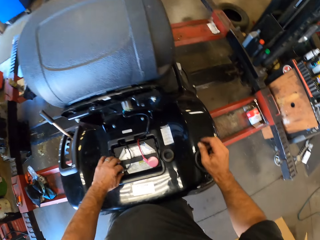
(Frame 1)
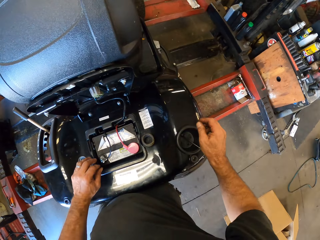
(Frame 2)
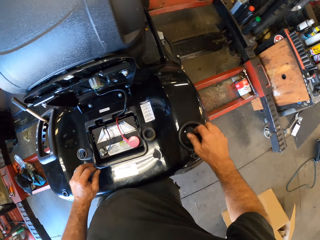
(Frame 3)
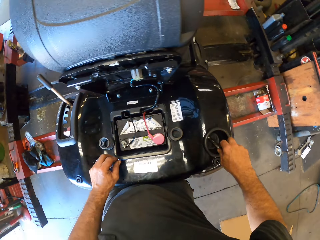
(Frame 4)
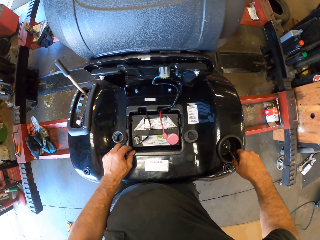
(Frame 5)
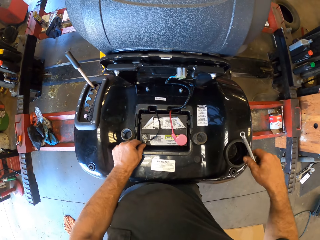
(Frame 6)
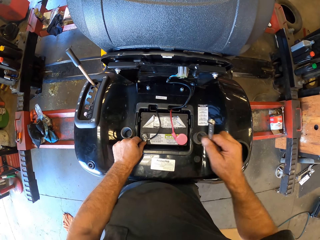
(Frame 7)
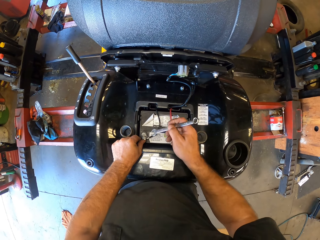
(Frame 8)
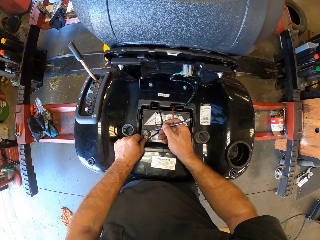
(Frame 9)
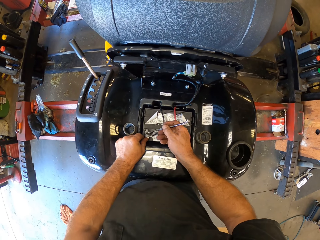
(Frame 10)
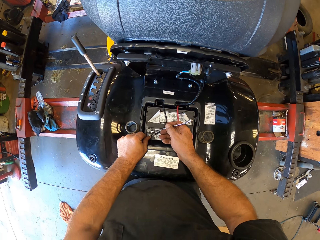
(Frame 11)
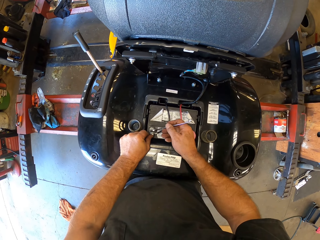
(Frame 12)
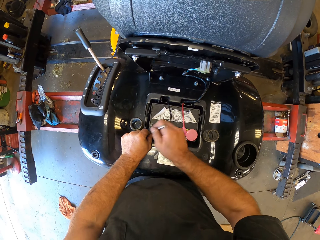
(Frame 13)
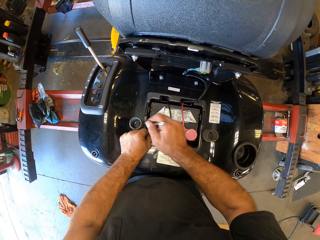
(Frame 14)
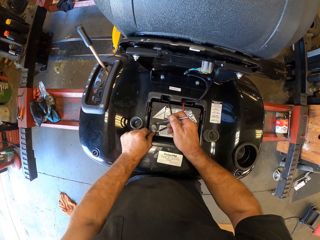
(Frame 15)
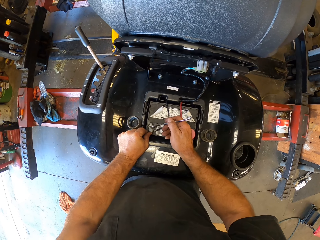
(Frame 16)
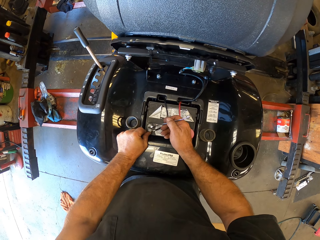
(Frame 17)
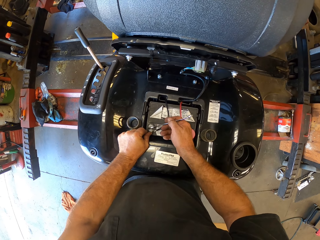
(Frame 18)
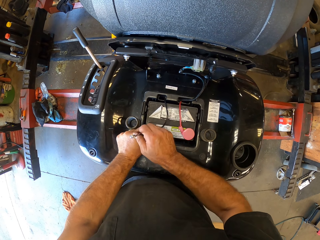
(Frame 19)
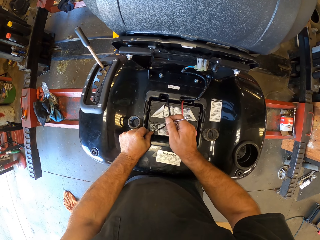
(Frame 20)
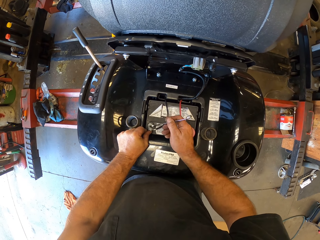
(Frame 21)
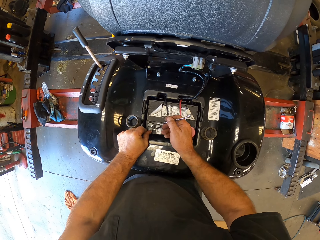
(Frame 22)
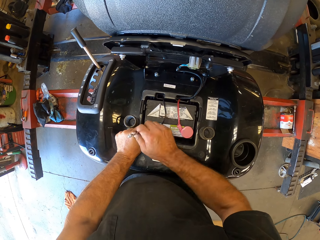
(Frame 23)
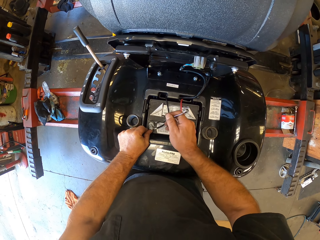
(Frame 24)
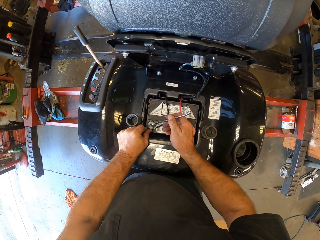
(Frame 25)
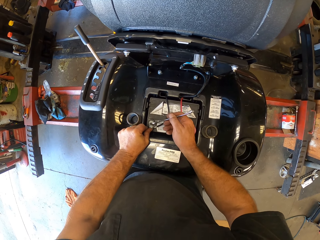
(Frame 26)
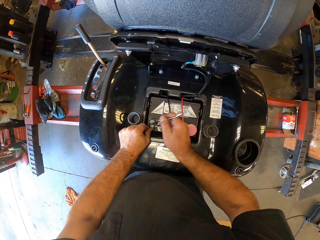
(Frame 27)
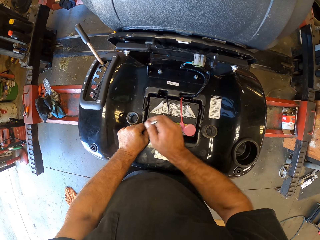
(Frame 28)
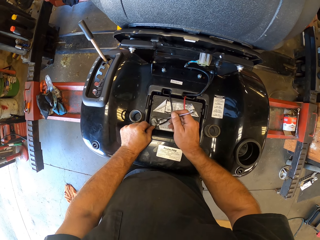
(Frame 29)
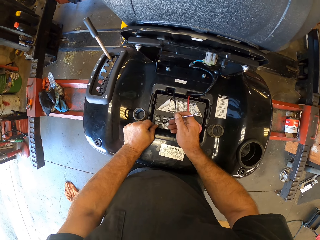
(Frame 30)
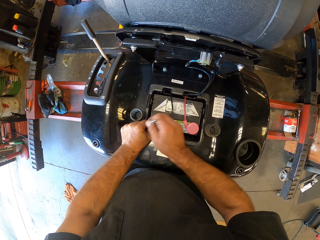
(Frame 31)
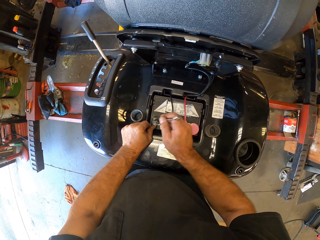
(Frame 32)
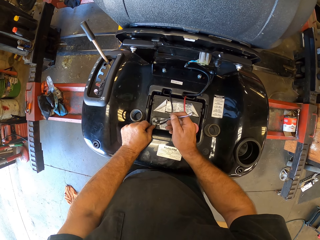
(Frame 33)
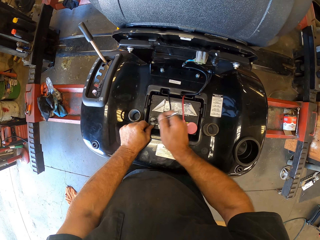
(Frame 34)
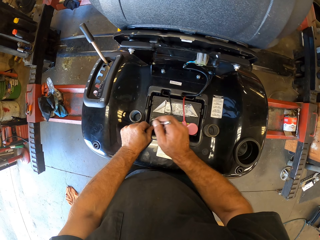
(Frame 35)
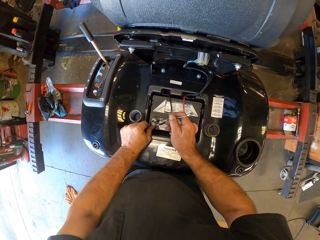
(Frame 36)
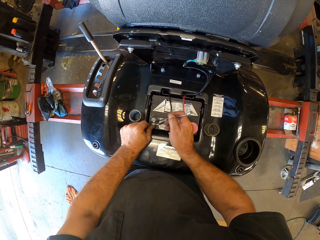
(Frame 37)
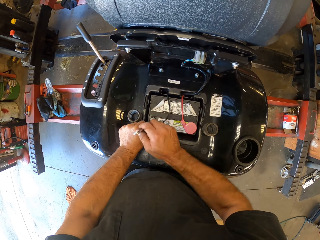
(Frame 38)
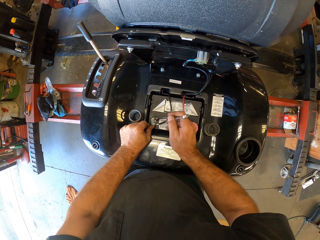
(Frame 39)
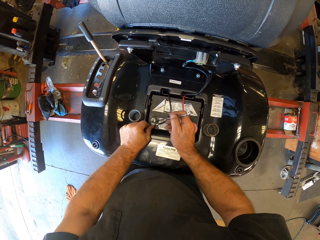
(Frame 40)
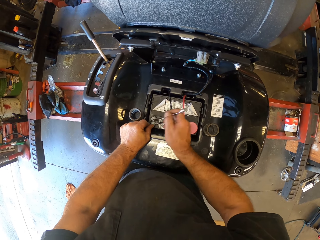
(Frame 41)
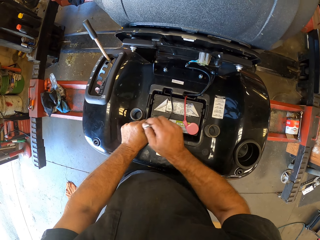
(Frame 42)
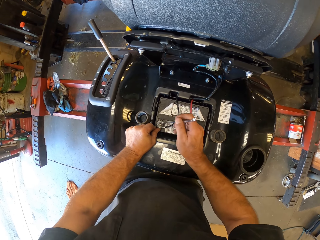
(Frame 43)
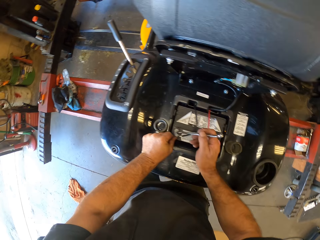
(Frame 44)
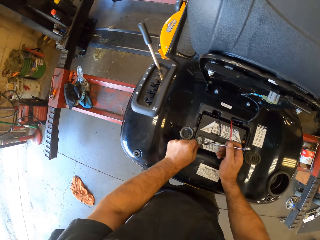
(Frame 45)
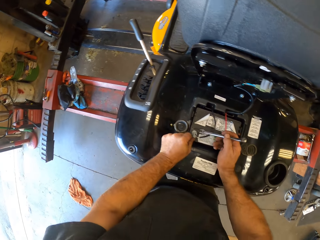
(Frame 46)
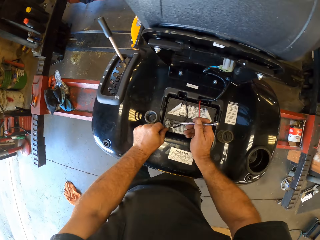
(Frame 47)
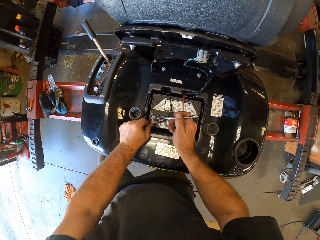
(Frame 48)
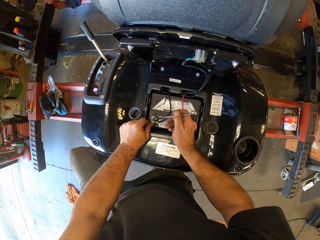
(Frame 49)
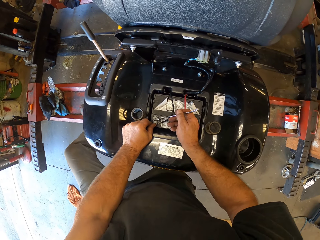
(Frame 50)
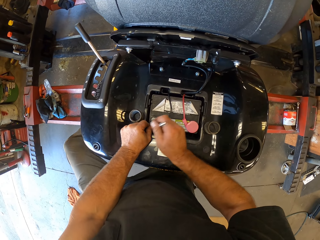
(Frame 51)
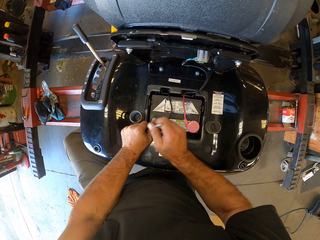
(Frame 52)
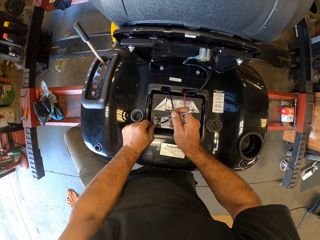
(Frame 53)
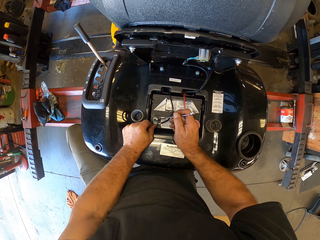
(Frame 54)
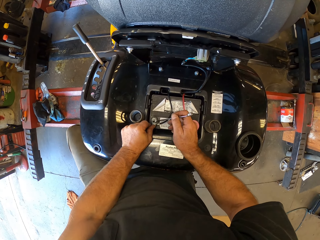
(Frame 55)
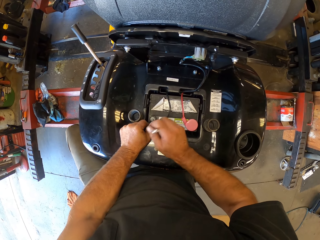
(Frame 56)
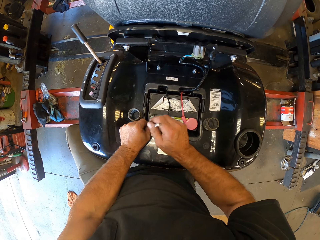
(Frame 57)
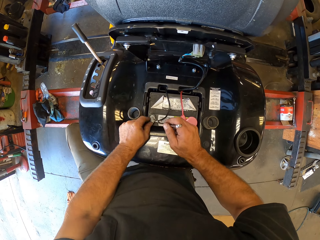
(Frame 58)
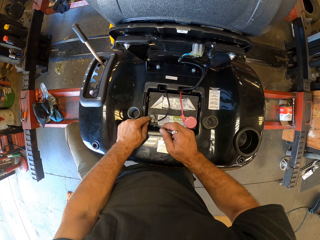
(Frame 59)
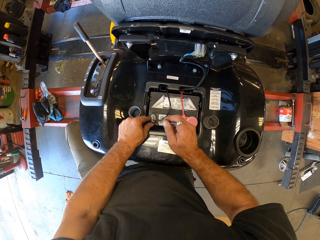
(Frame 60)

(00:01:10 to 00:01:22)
The camera wearer picks up the spanner or screwdriver from the ride-on lawn mower. They tighten the bolt with the spanner.

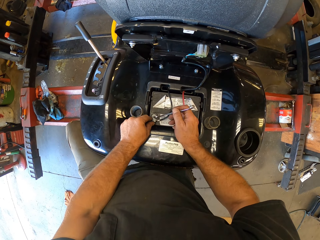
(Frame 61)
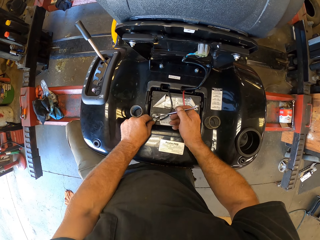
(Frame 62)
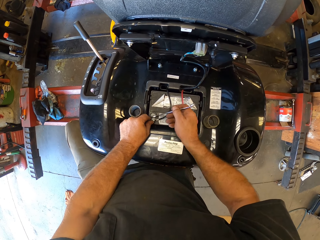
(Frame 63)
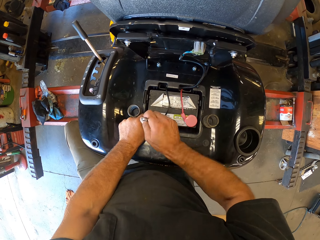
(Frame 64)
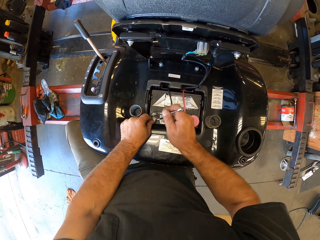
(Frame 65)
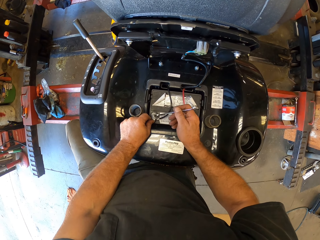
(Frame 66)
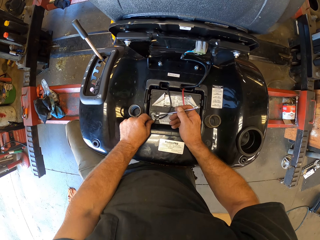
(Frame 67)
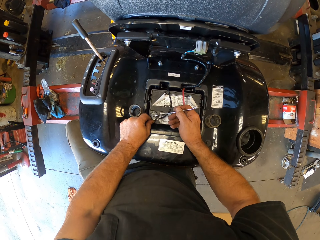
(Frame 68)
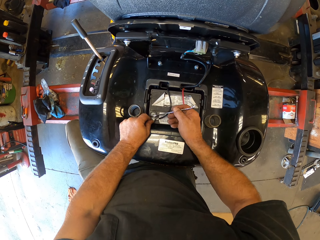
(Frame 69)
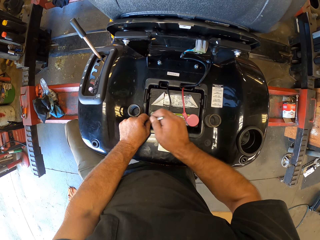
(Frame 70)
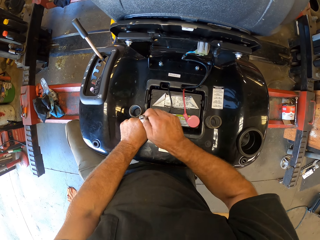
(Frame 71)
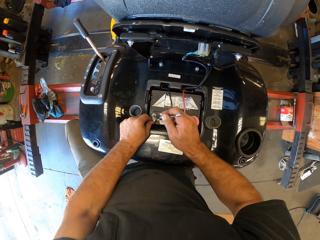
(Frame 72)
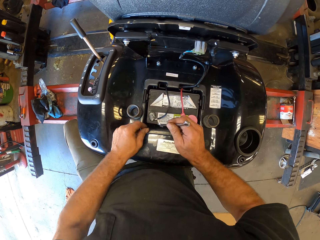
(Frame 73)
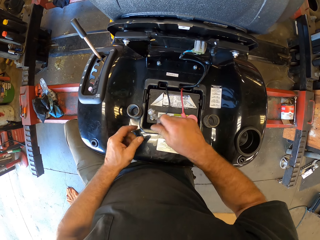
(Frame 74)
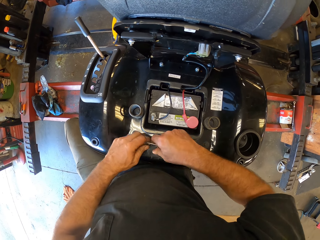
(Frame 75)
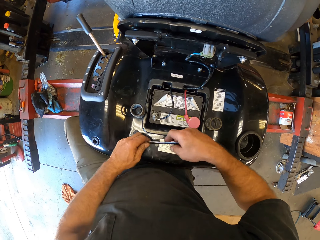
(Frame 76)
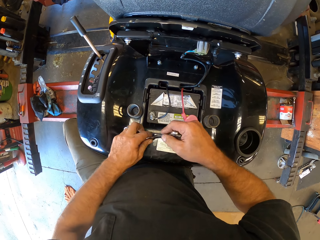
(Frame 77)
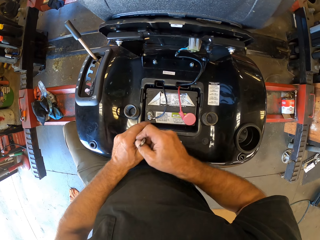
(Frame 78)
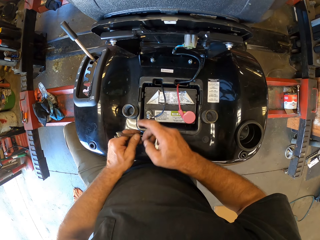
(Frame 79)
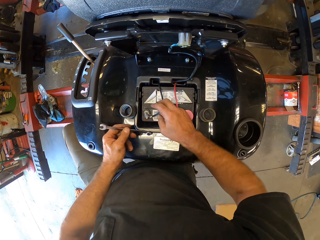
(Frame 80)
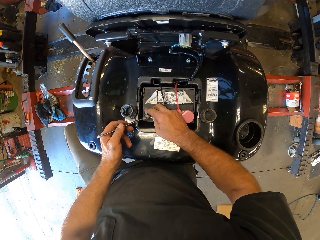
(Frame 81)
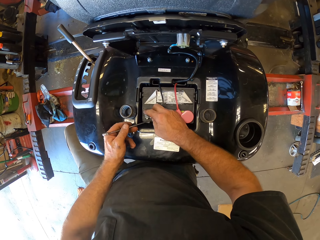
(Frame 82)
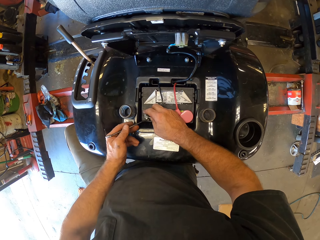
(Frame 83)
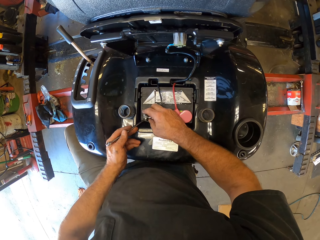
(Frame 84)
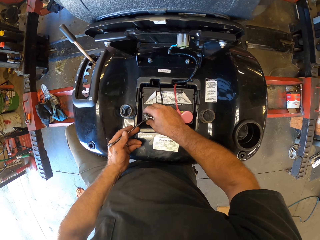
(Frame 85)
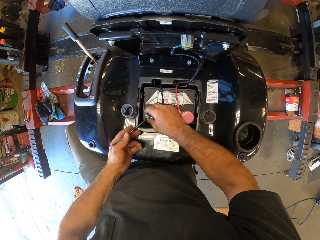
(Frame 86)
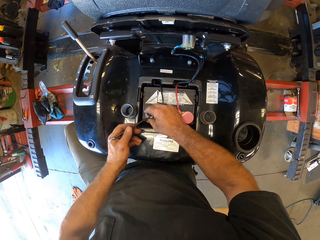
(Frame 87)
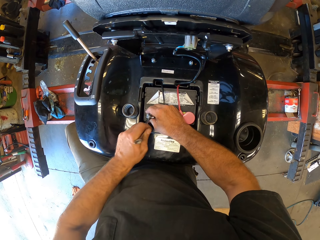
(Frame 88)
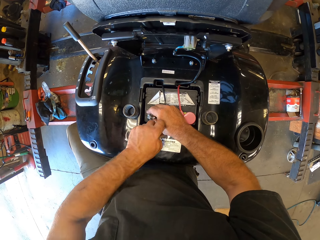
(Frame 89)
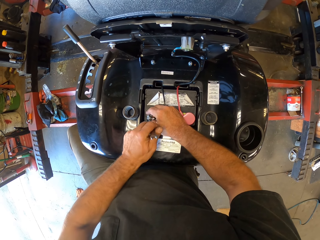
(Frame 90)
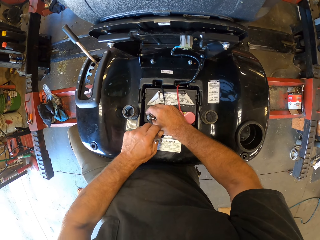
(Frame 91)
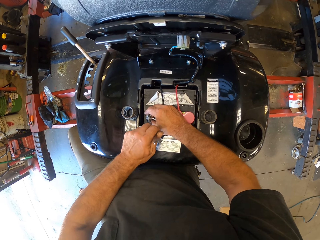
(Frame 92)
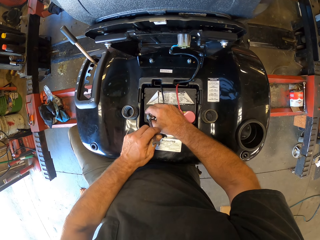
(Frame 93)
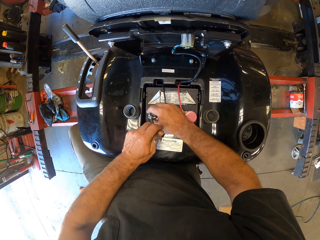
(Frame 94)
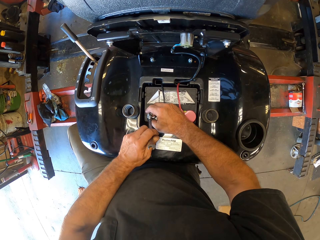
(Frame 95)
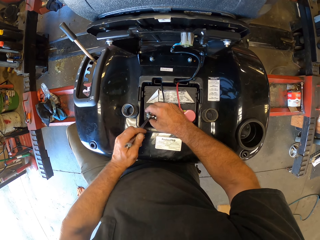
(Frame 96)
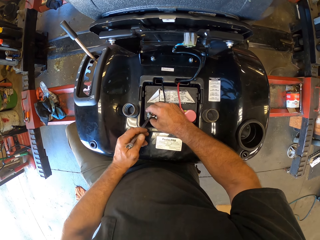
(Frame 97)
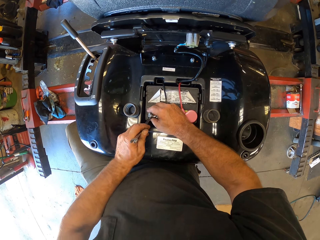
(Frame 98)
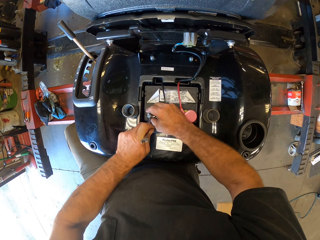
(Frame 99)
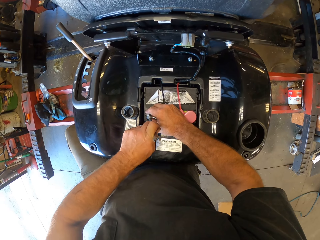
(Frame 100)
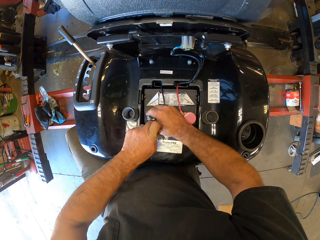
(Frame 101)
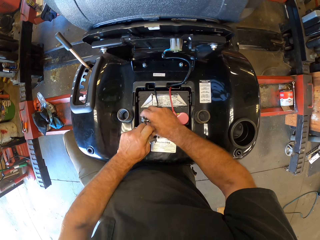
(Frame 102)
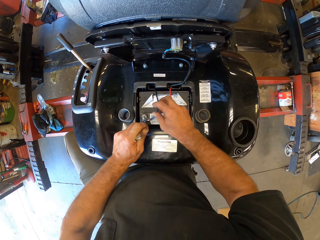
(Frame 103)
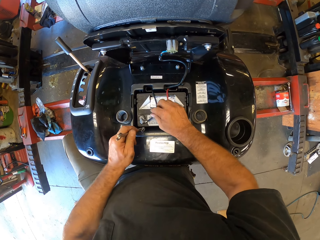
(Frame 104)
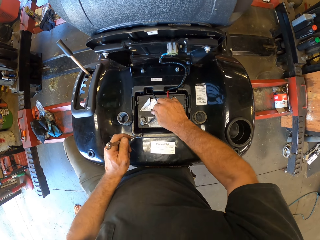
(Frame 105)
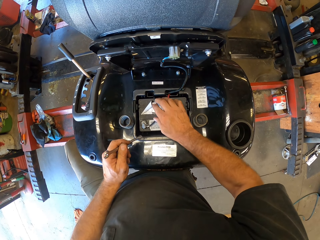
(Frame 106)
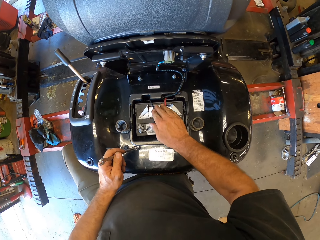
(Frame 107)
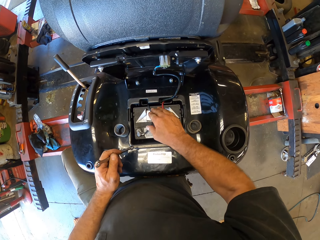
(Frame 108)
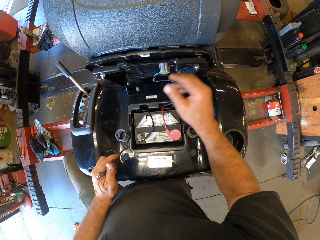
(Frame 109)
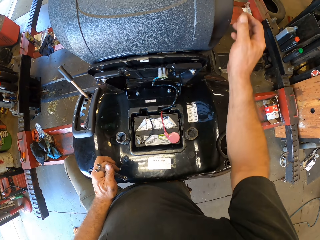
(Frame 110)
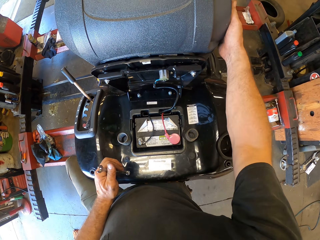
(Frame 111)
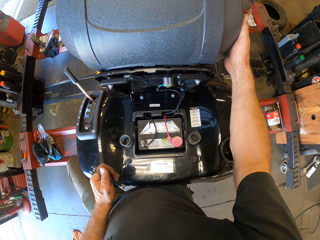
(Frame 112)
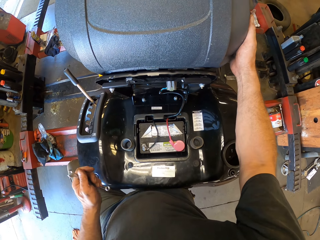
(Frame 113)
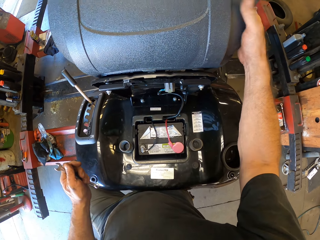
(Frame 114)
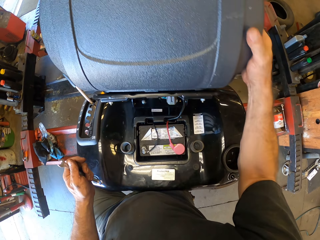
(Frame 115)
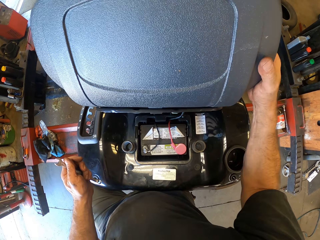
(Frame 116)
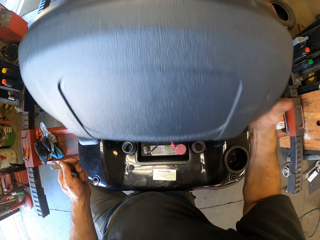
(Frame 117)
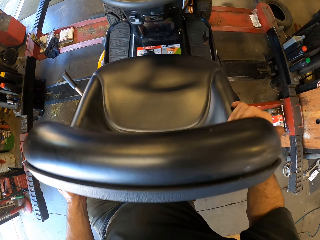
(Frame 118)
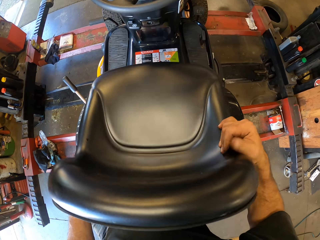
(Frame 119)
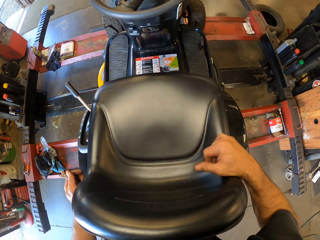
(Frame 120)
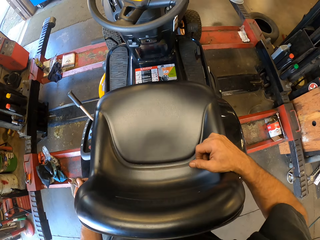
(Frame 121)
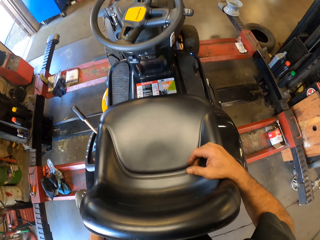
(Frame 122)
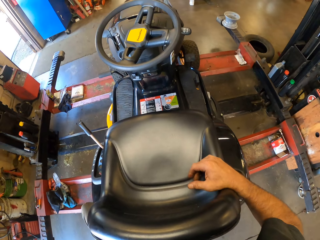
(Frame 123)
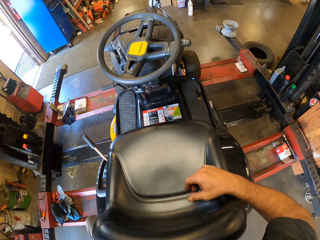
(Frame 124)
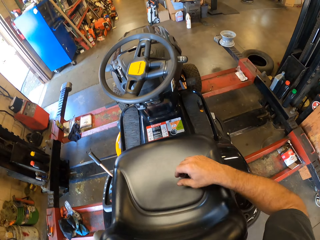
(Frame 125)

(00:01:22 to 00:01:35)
The camera wearer removes the spanner from the car battery. He turns the spanner to his left hand. He tightens the bolt with the spanner. He covers the car battery with the ride-on lawn mower seat.
